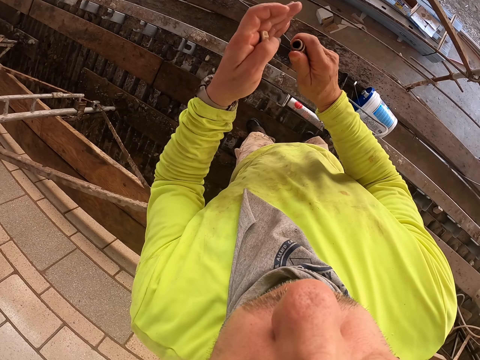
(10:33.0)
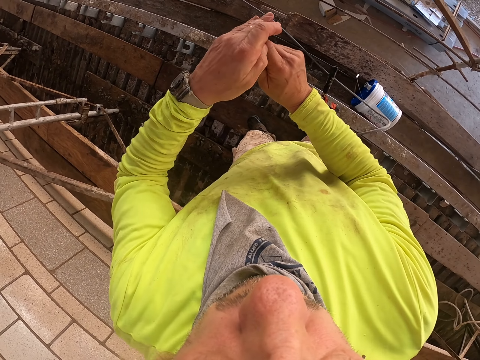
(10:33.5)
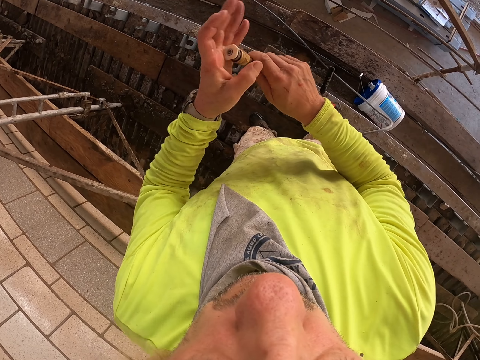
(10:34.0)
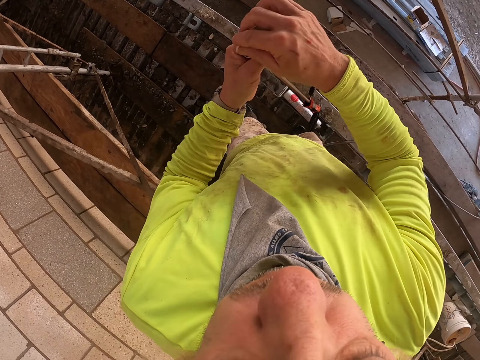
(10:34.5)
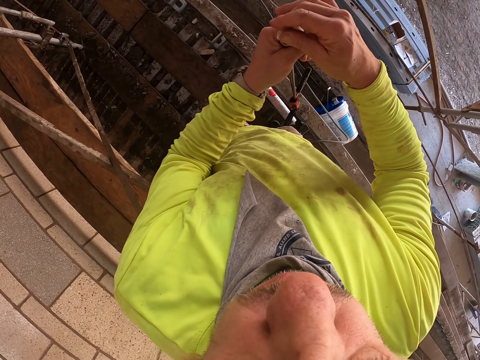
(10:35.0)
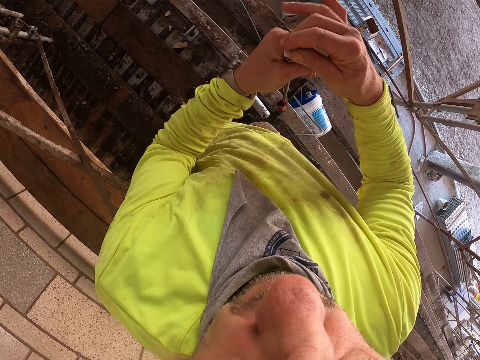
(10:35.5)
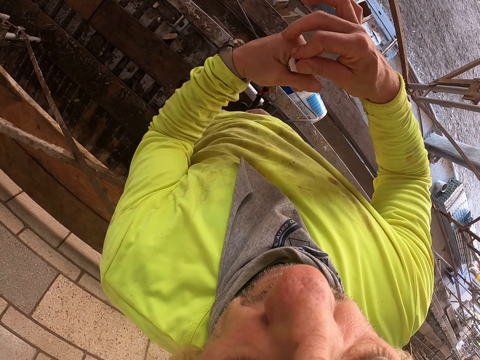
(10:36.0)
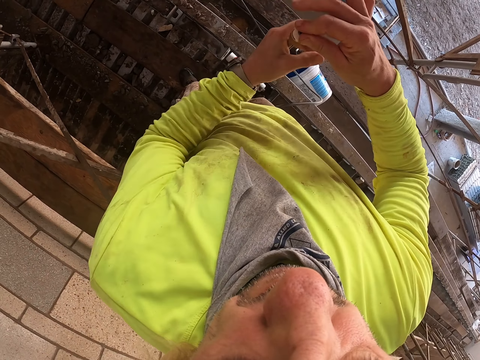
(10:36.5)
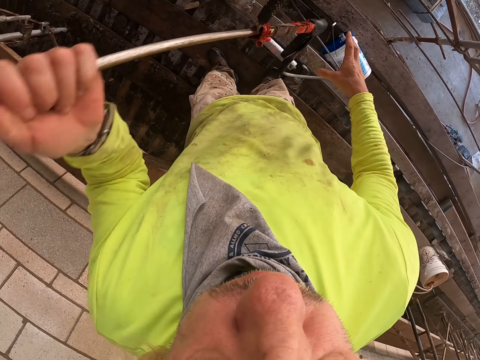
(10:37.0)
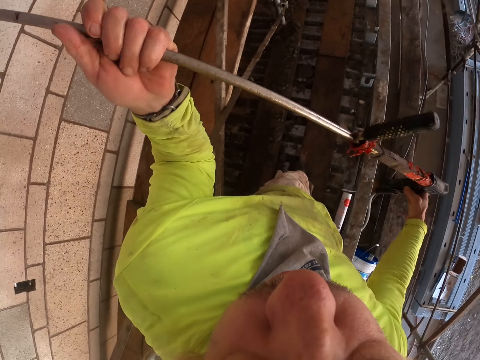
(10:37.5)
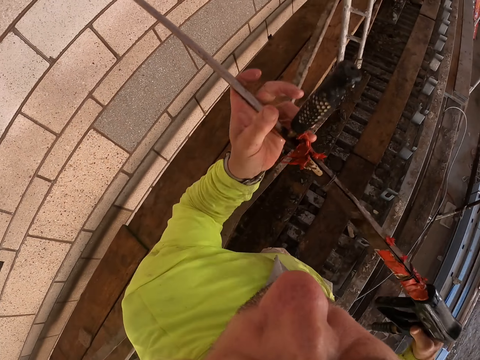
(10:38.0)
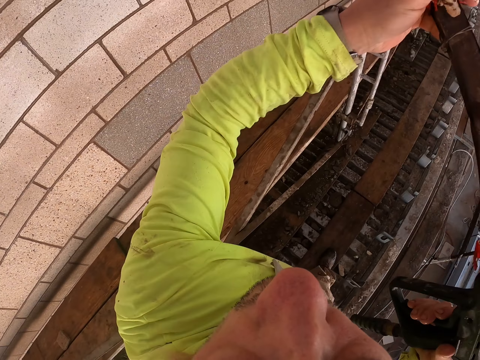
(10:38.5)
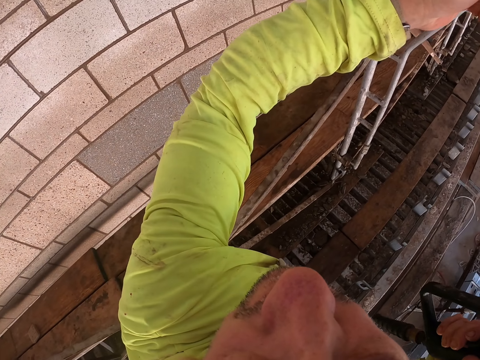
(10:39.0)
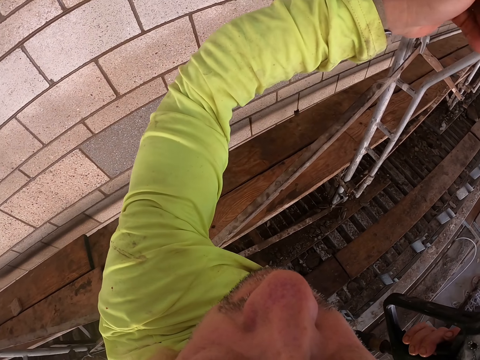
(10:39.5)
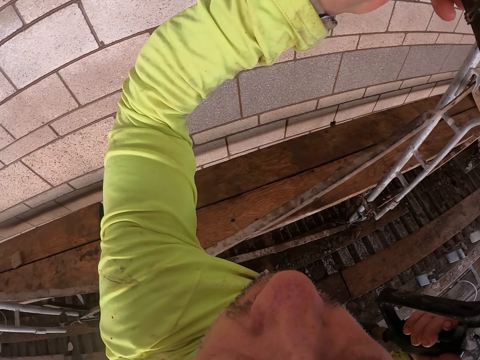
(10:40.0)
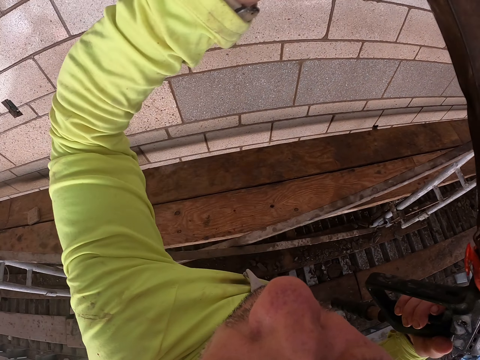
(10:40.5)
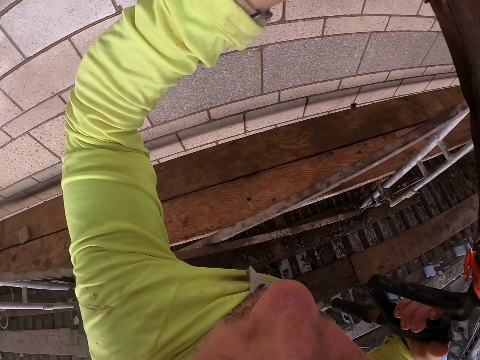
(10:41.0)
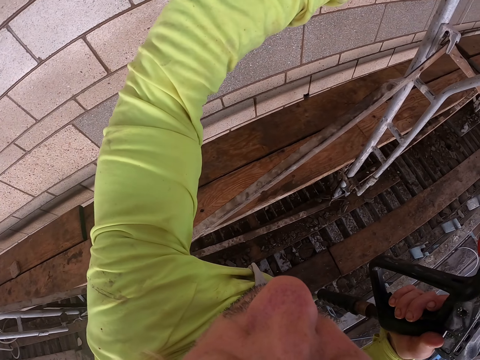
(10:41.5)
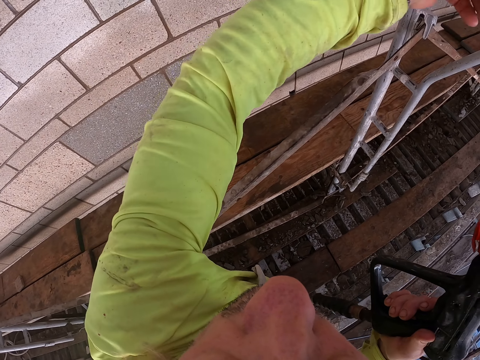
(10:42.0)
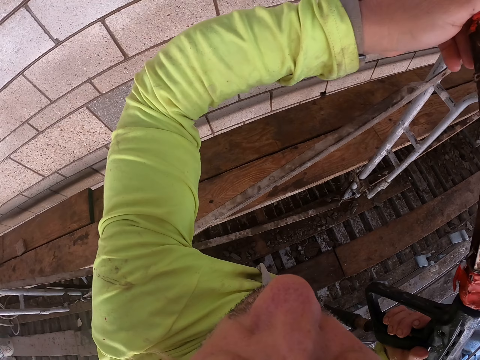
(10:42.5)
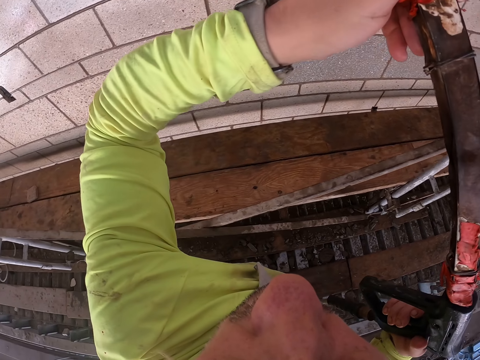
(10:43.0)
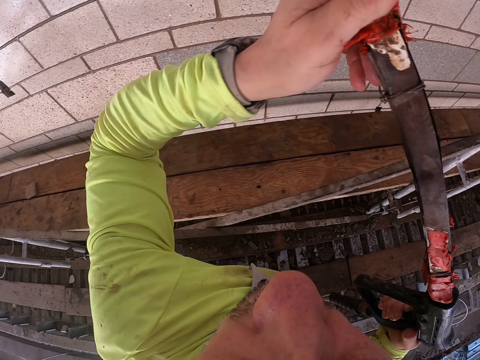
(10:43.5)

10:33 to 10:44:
The camera wearer closes the airless paint spray with the nozzle. They hold the airless paint spray with both hands. They spray water on the wall.

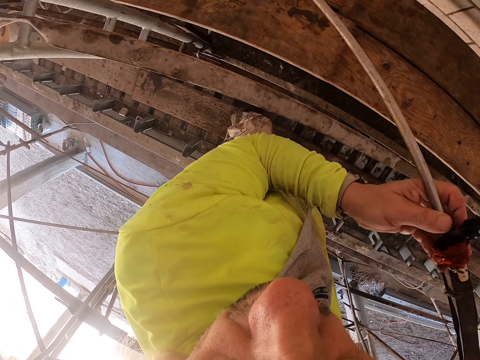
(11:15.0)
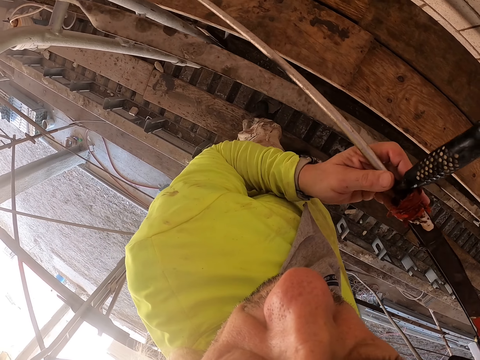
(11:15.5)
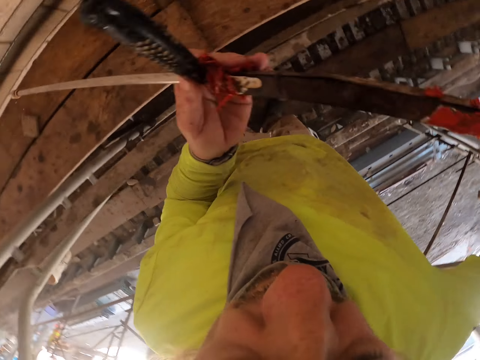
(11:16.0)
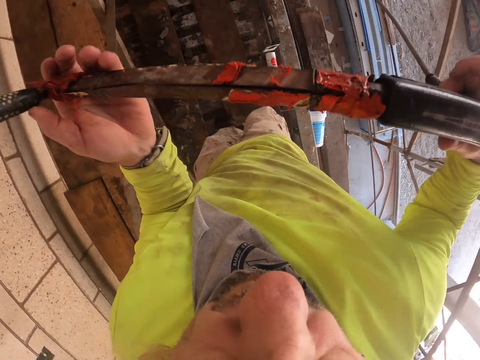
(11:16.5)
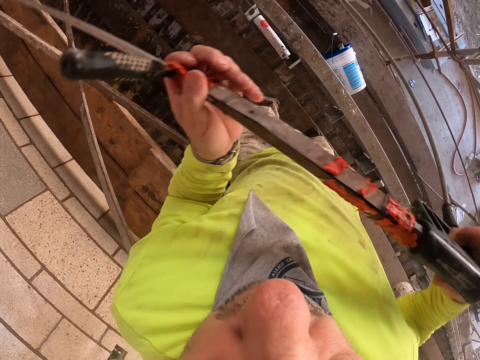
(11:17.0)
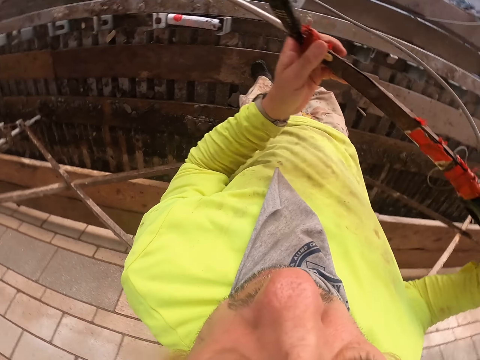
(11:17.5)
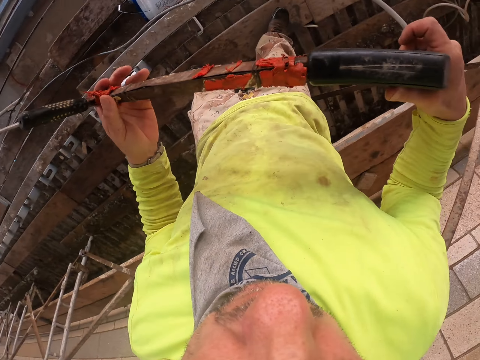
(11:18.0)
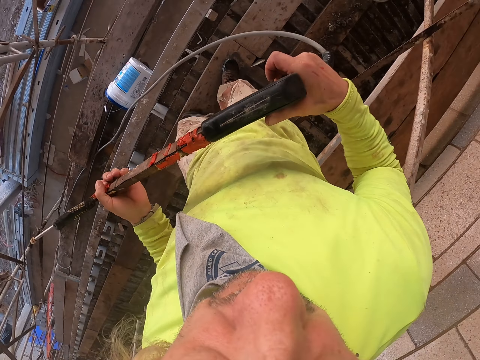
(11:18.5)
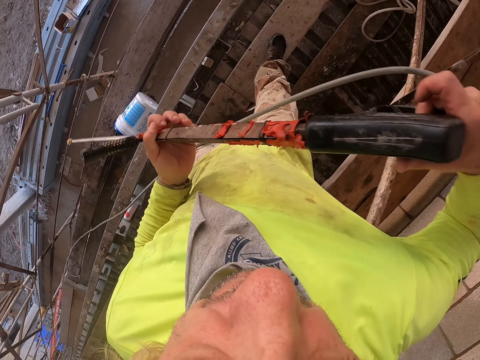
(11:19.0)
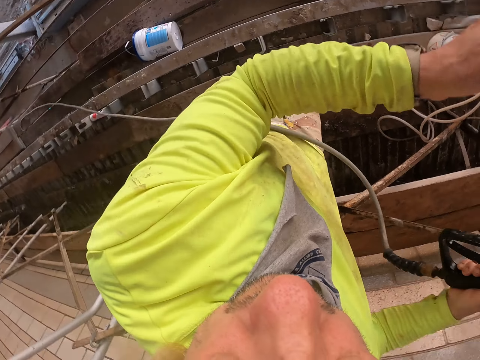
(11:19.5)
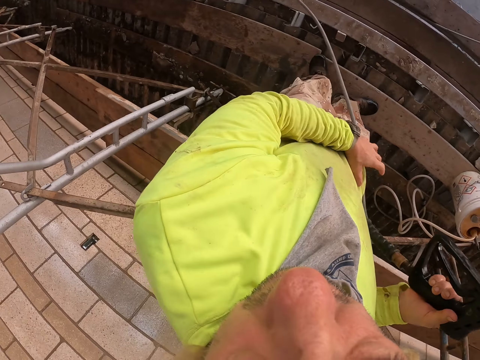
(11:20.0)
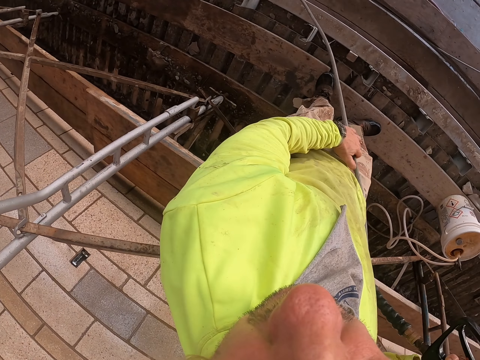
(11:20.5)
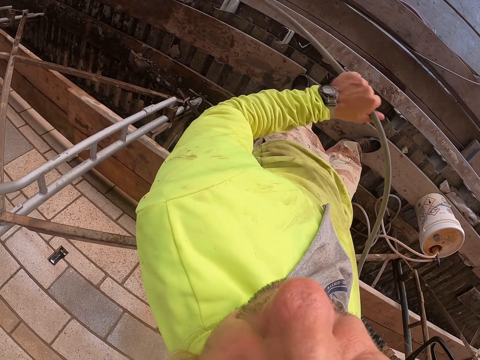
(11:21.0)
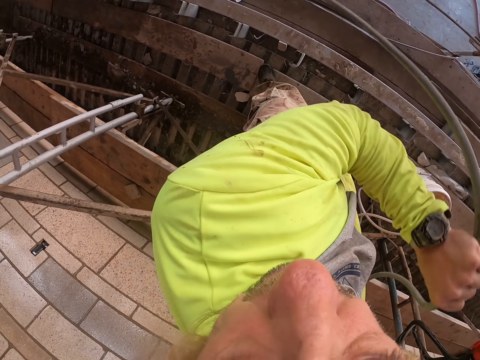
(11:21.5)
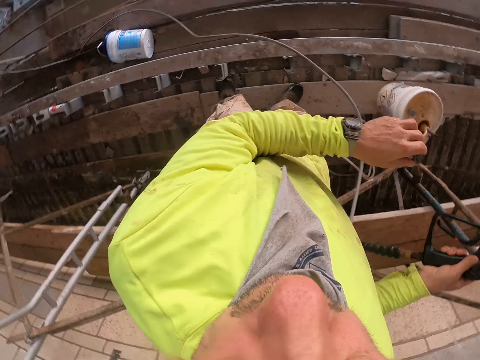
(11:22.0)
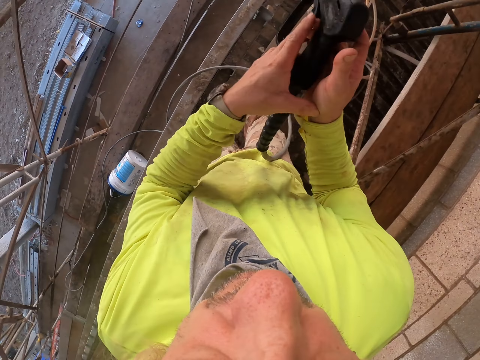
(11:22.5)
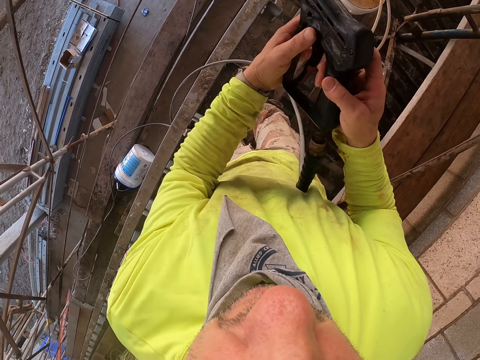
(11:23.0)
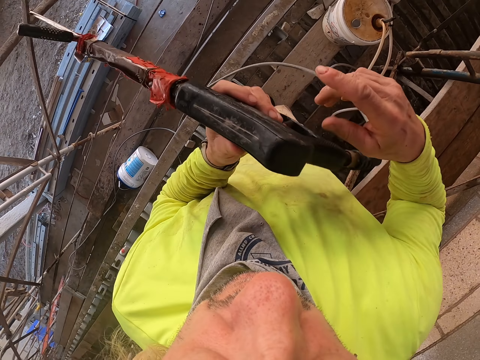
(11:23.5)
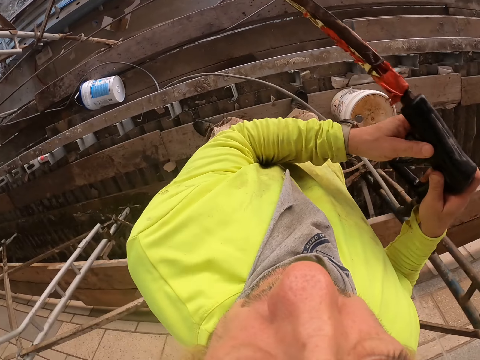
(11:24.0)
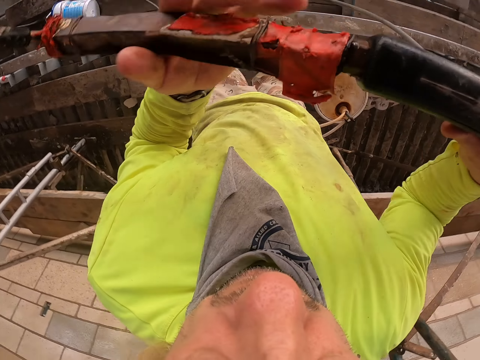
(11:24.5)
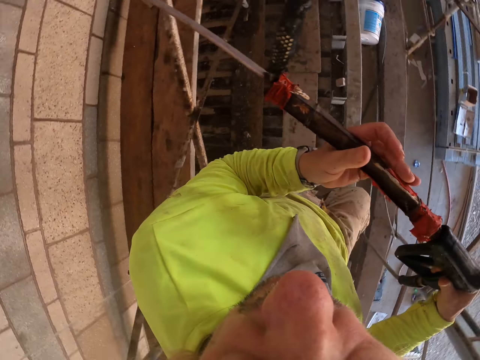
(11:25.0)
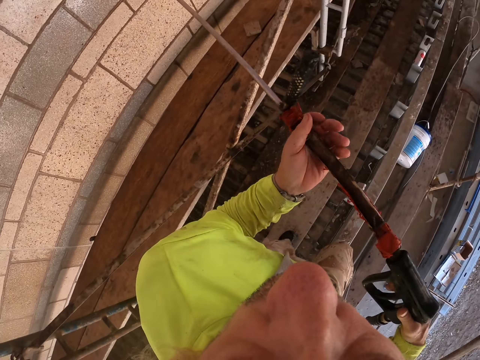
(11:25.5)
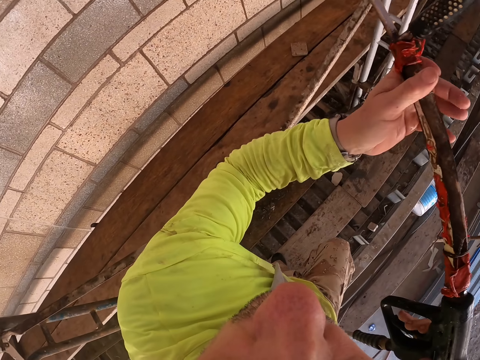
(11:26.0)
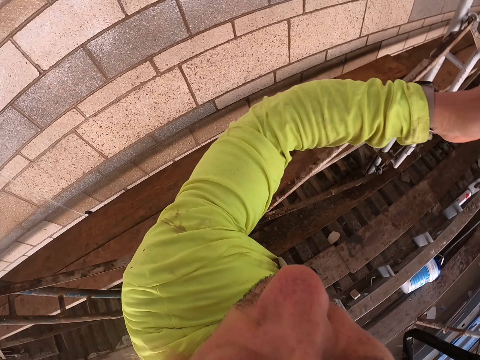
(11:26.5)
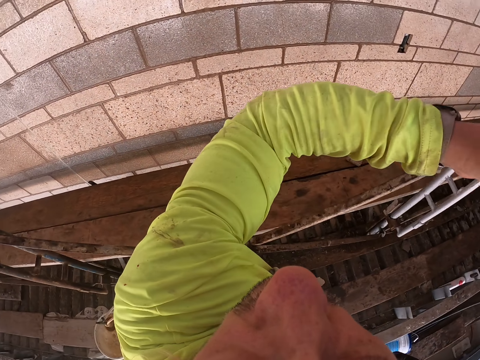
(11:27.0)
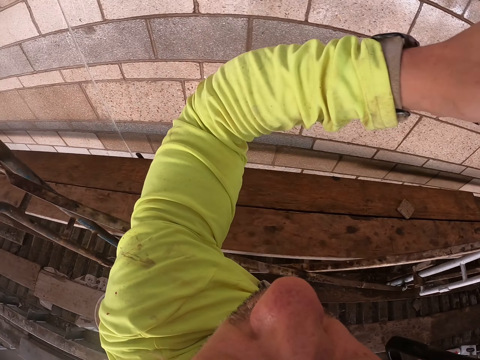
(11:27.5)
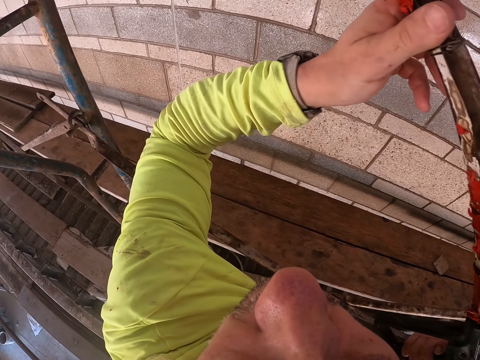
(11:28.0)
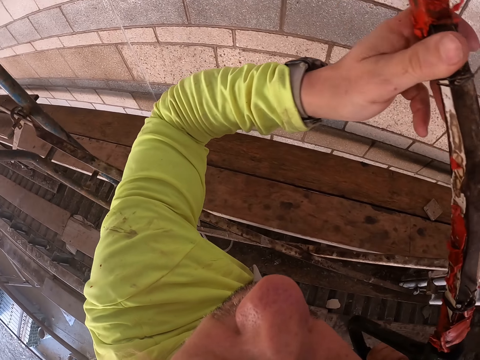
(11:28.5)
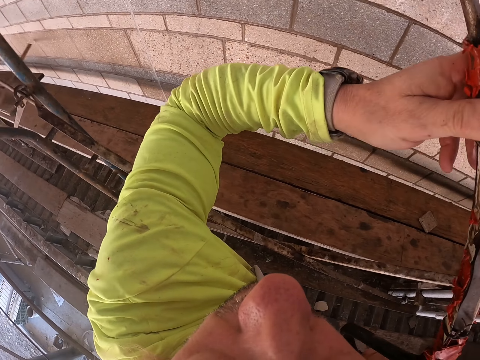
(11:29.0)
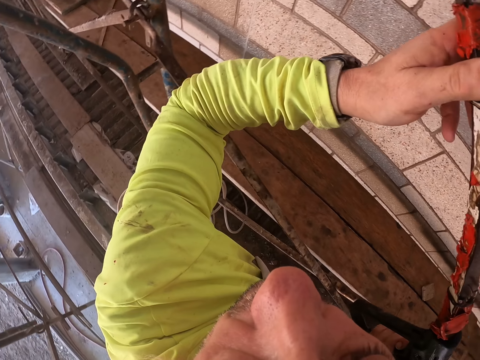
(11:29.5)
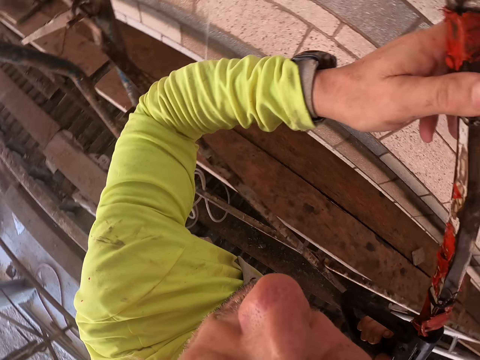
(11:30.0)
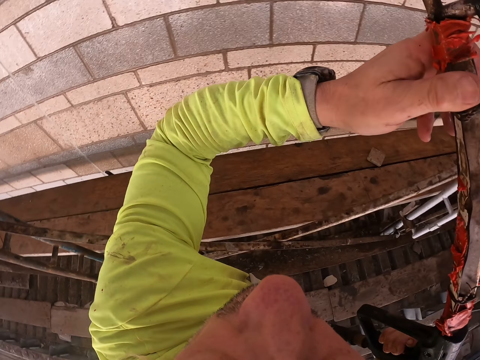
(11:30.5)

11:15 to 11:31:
The camera wearer looks around. He stops spraying. He holds the airless paint spray with both hands. He holds the pipe with his left hand. He pulls the pipe with his left hand. He holds the airless paint spray with both hands. He sprays the wall.
